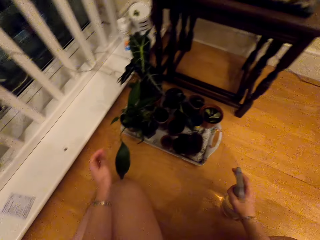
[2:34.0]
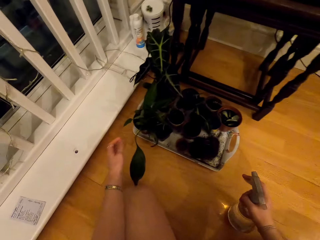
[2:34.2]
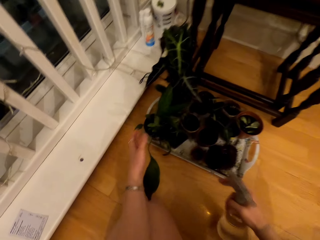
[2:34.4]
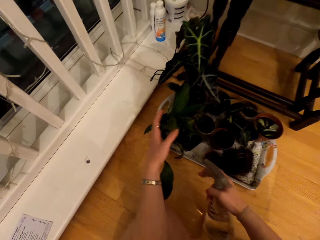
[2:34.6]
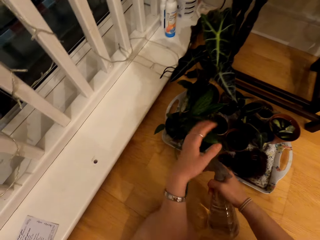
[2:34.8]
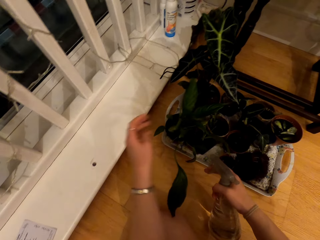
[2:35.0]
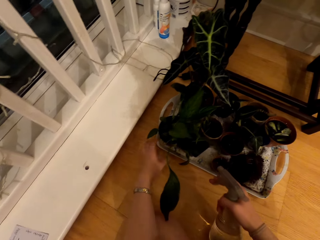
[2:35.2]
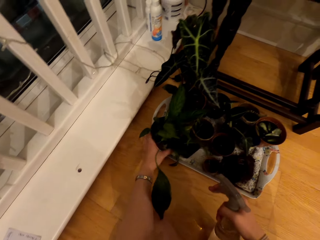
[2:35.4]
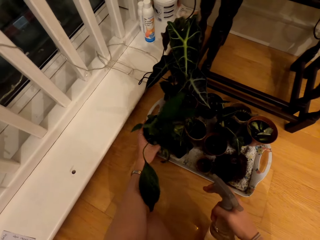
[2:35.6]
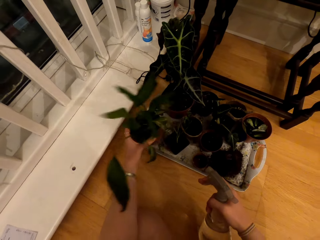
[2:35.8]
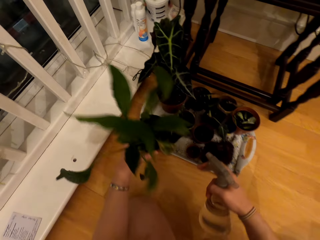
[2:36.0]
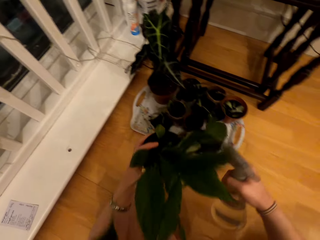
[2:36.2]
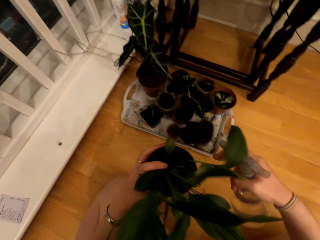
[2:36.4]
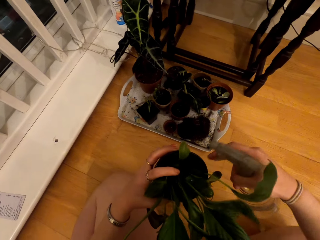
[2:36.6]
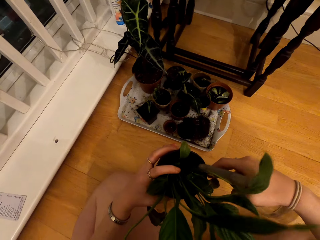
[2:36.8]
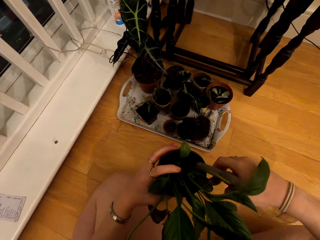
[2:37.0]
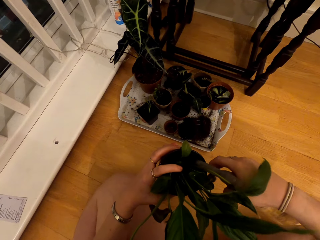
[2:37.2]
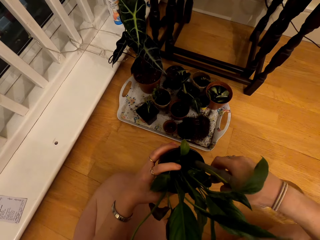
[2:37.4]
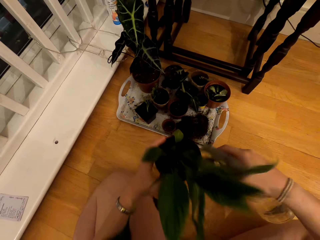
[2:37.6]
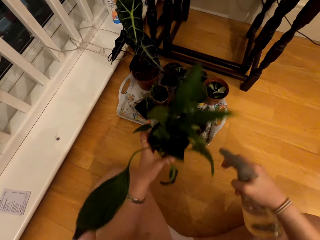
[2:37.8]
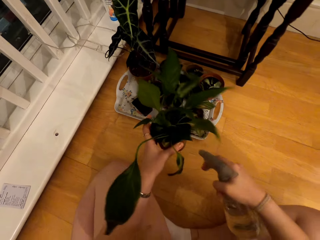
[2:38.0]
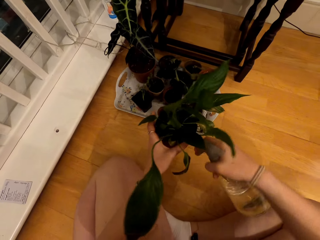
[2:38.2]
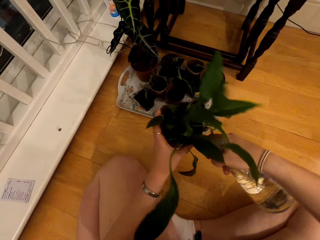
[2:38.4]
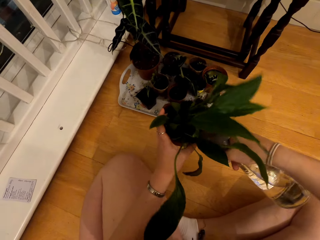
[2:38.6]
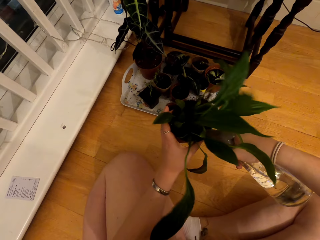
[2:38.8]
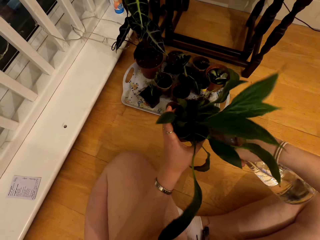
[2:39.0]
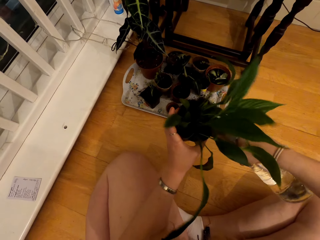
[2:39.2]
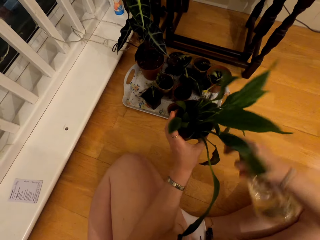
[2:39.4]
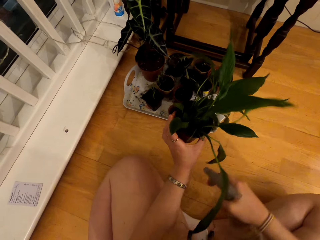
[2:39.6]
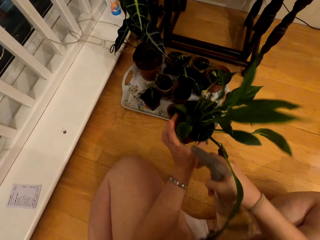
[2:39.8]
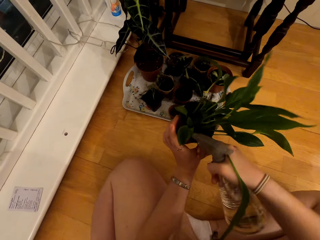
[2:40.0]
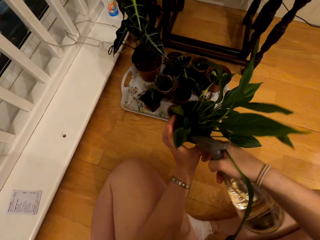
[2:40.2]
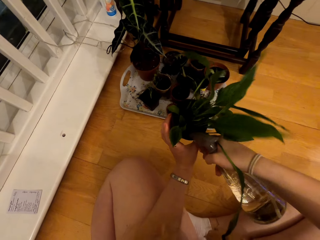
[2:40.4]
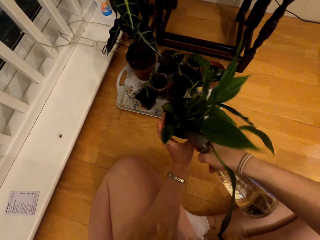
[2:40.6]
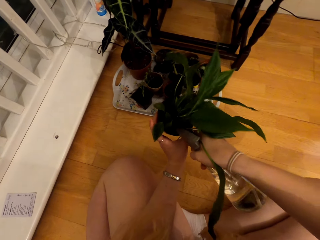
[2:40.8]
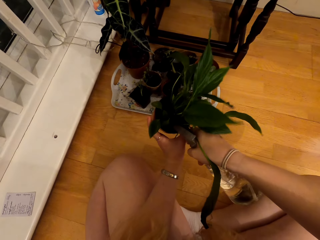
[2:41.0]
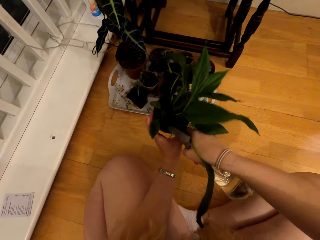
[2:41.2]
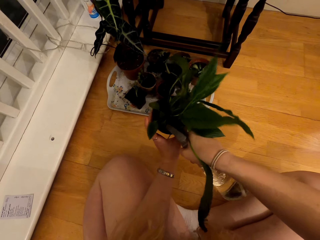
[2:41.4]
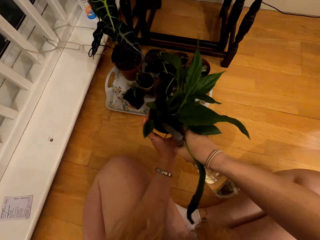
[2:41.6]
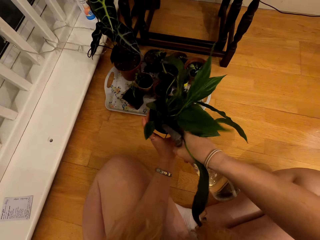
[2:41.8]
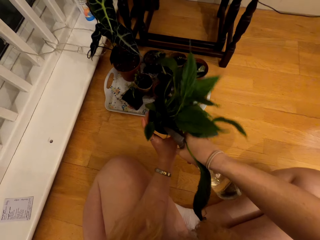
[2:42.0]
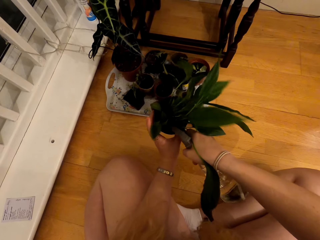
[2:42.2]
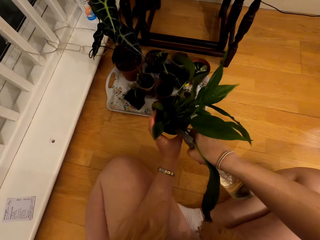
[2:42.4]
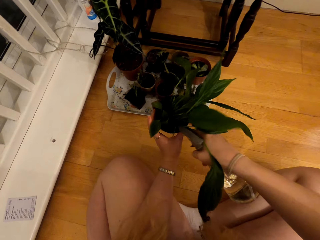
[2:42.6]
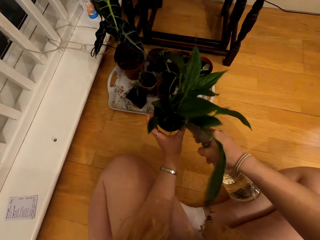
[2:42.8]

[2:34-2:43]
The camera wearer takes a house plant. They water the house plant with the spray bottle.

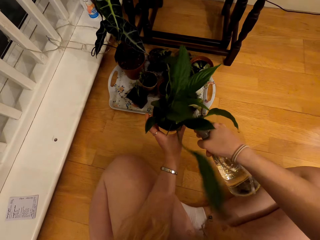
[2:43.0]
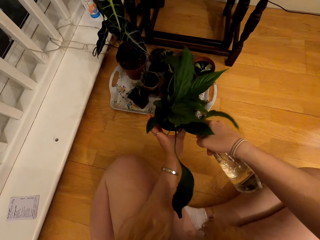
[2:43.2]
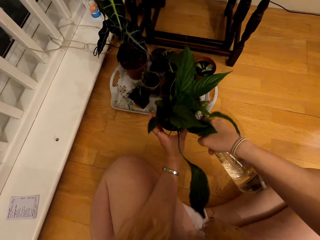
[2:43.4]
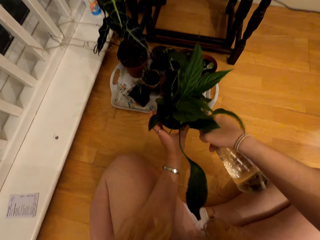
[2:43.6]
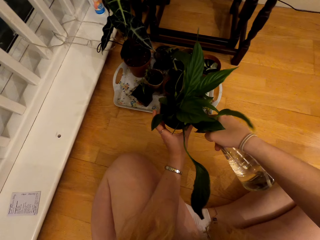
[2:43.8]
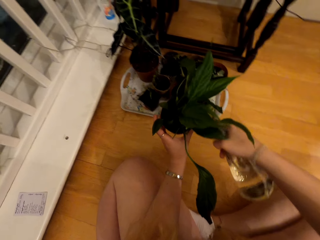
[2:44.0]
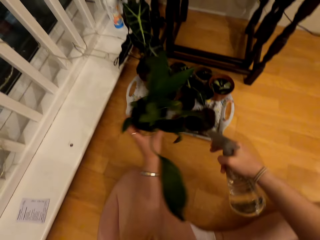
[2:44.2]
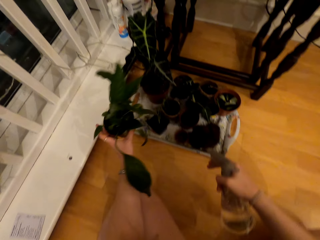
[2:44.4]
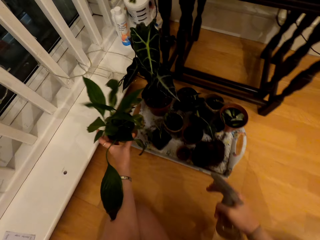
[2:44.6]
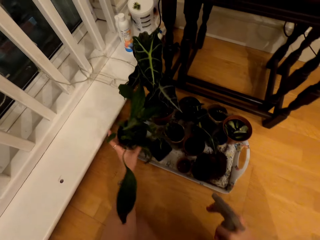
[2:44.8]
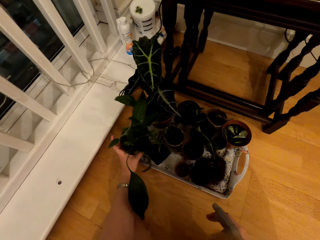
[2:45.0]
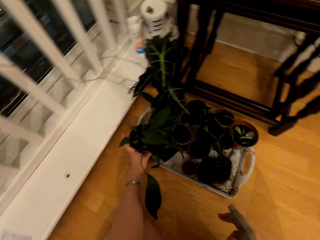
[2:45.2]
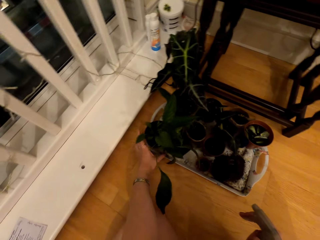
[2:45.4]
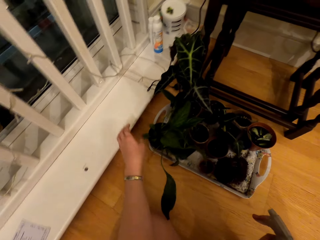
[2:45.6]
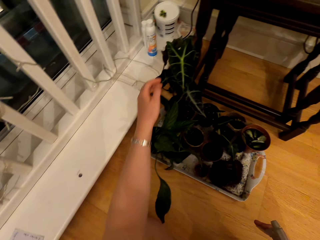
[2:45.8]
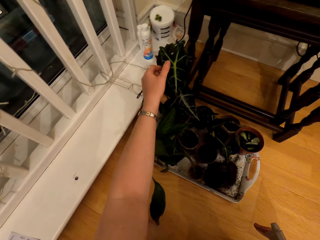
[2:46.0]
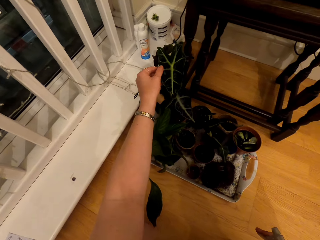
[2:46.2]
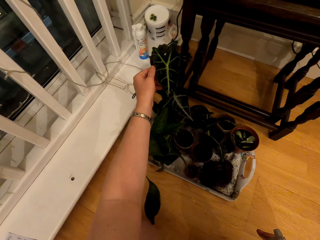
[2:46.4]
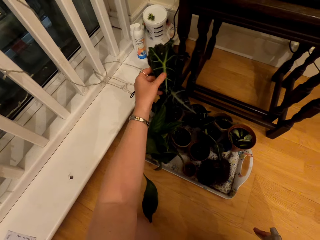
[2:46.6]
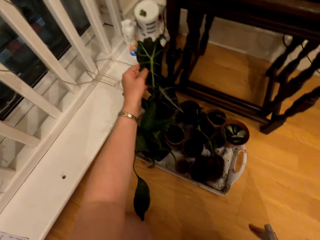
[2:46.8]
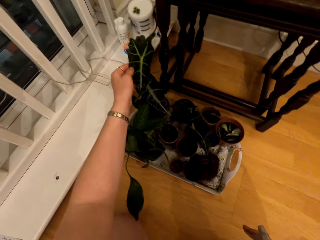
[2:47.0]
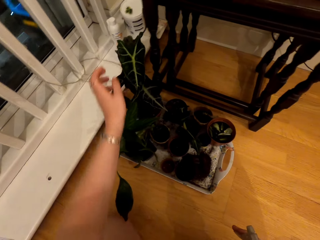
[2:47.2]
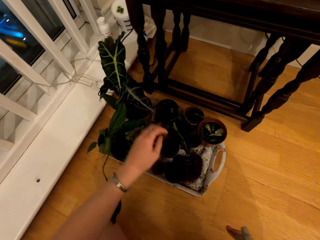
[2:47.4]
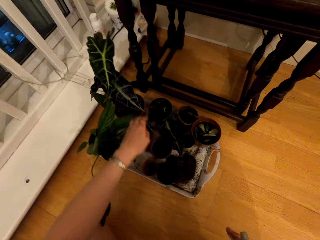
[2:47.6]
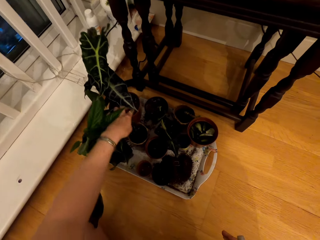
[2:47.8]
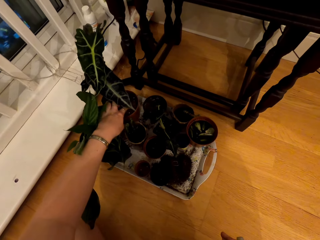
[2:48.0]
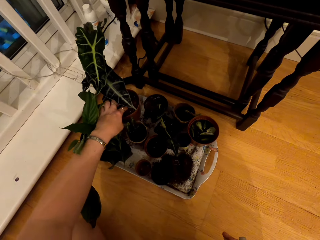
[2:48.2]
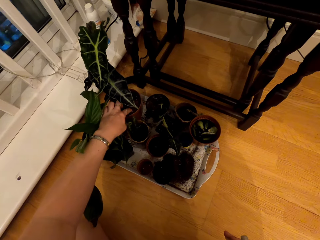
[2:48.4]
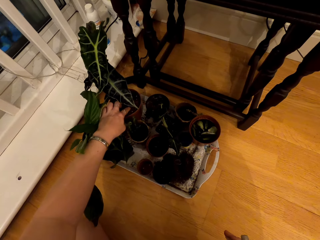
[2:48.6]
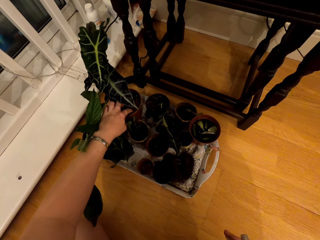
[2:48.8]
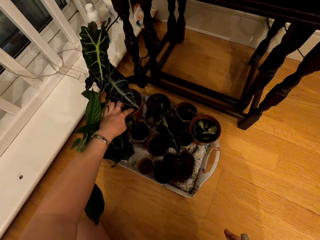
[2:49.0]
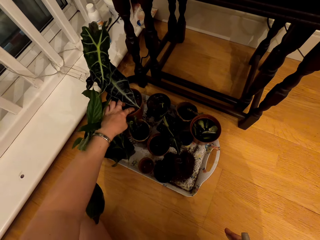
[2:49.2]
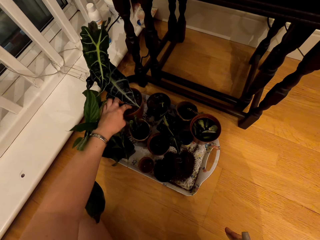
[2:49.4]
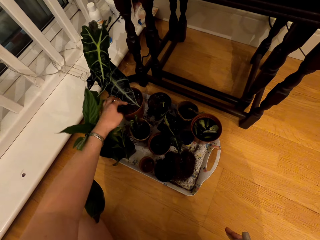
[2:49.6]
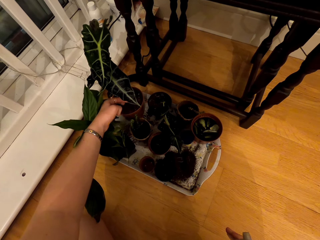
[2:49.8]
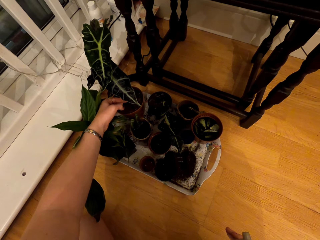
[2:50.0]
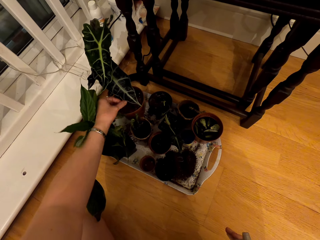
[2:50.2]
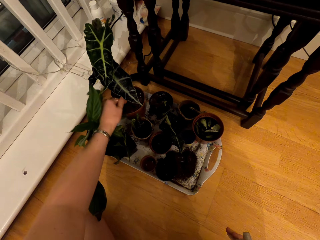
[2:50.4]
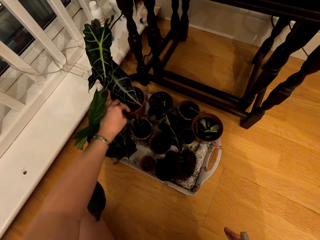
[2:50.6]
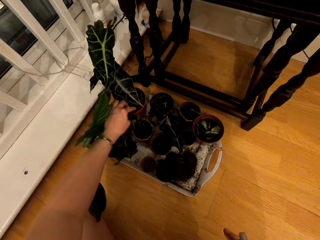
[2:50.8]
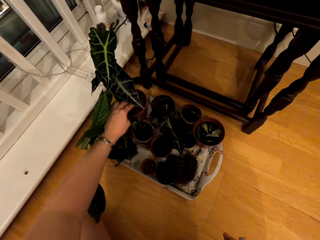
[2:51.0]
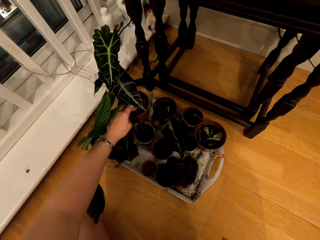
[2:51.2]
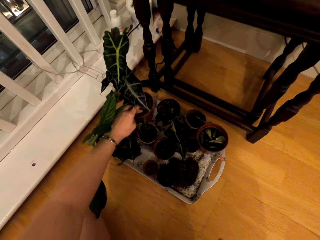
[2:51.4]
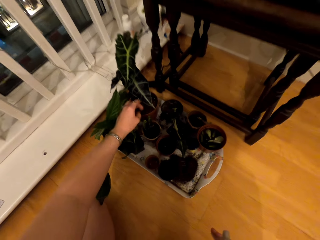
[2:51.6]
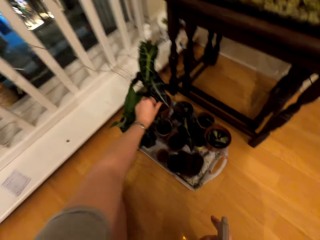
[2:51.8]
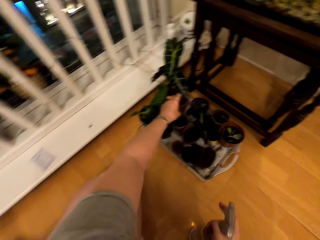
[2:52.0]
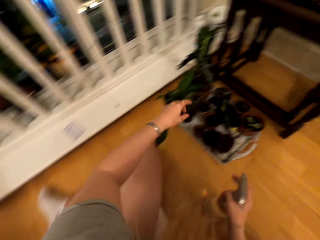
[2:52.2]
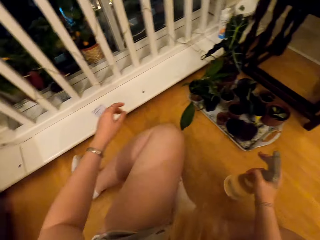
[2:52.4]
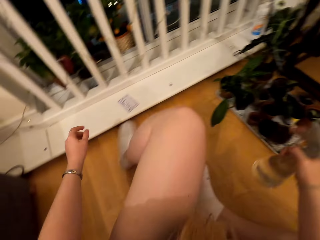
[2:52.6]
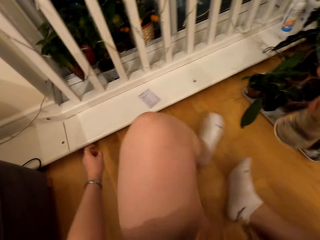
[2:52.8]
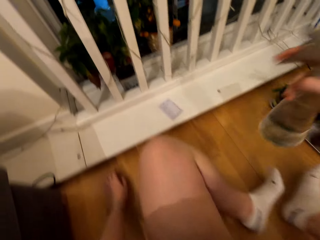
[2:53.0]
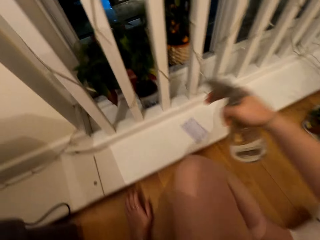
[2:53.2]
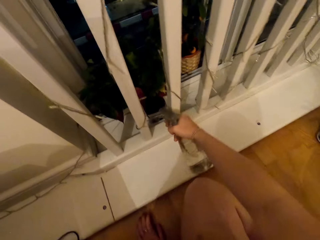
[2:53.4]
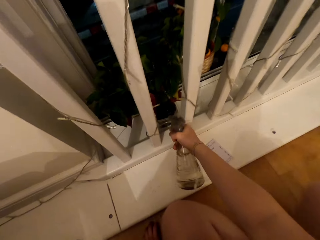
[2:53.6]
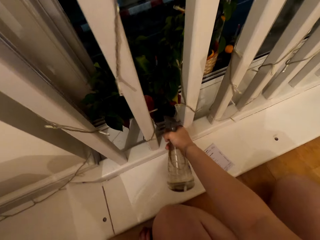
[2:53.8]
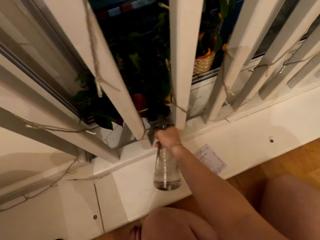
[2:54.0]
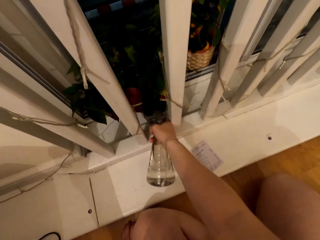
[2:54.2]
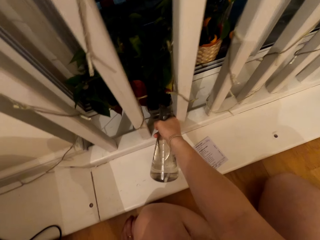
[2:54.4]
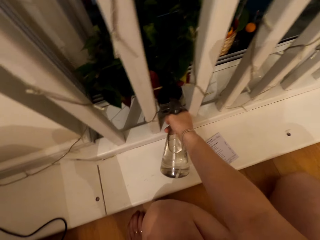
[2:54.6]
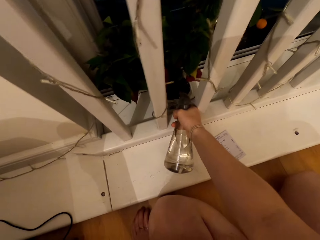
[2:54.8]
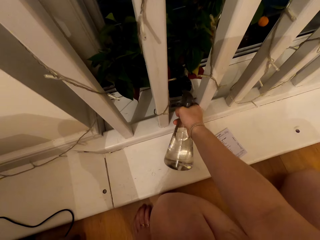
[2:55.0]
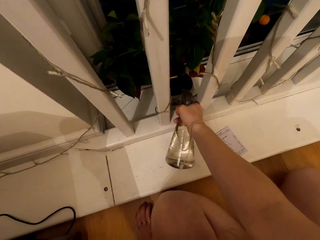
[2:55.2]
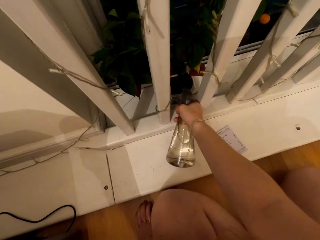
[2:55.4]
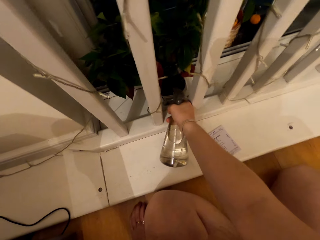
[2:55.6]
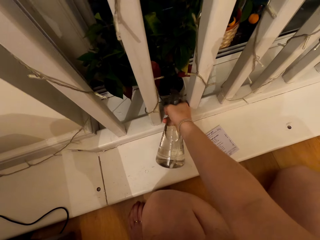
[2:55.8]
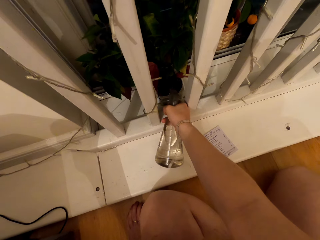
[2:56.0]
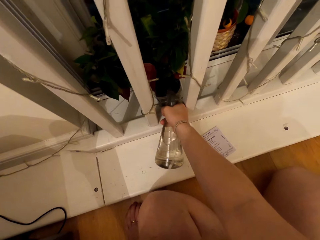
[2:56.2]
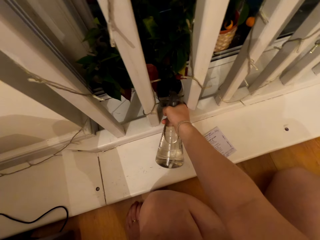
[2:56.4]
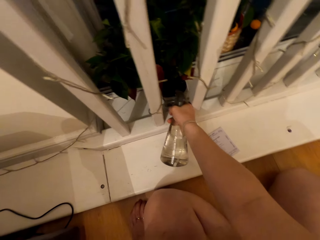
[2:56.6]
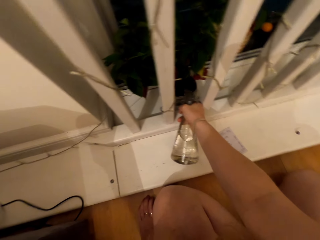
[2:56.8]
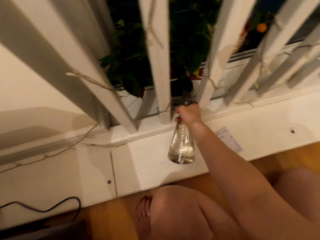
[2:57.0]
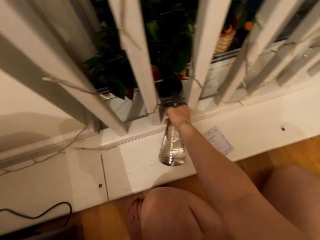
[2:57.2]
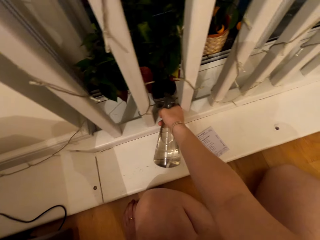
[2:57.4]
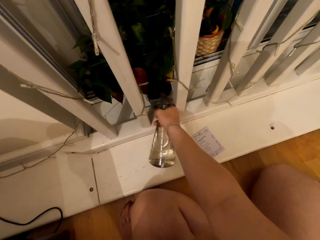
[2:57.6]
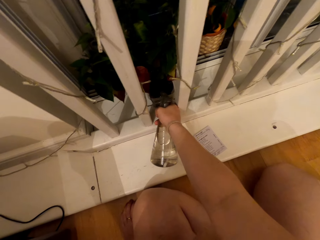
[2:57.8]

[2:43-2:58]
The camera wearer puts the plant on the floor. They touch leaves of the plant. They water the house plant with the spray bottle.
